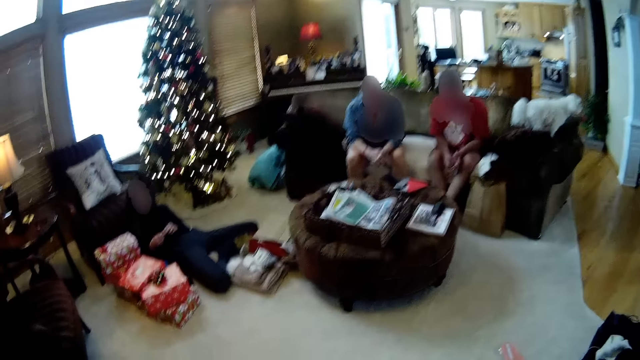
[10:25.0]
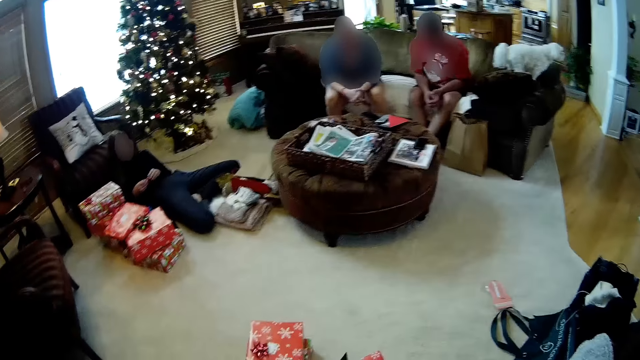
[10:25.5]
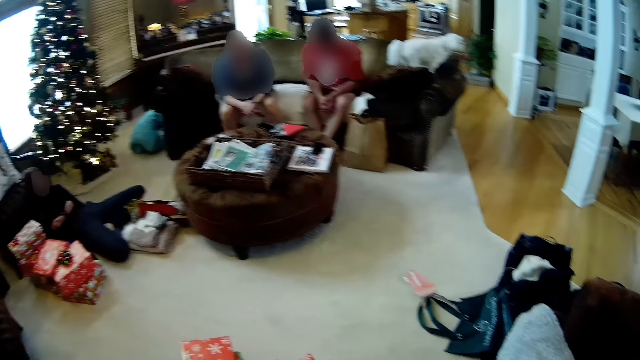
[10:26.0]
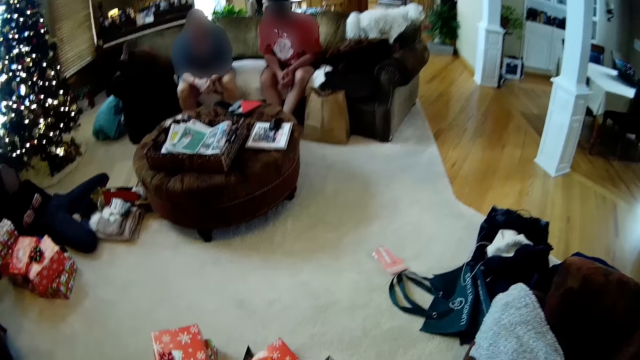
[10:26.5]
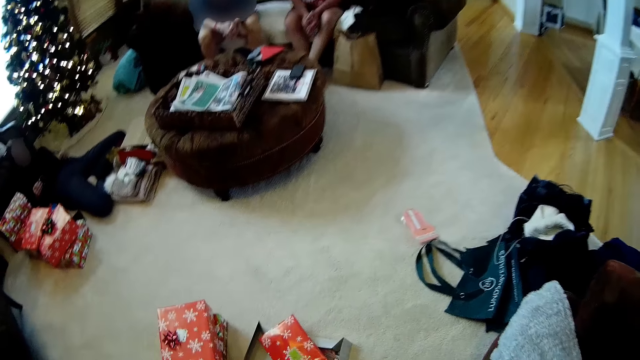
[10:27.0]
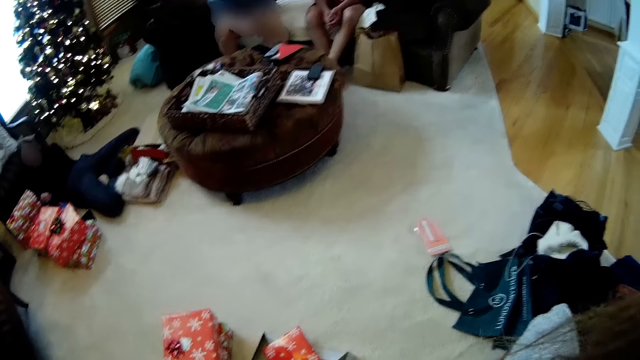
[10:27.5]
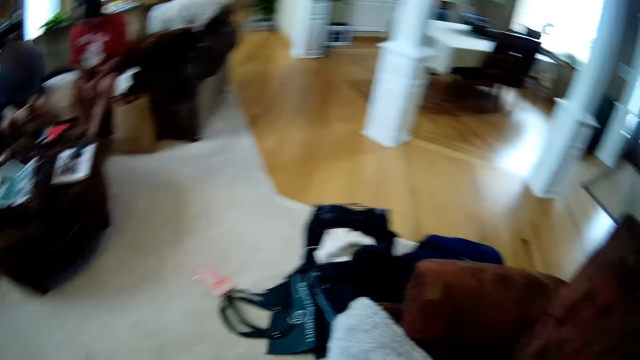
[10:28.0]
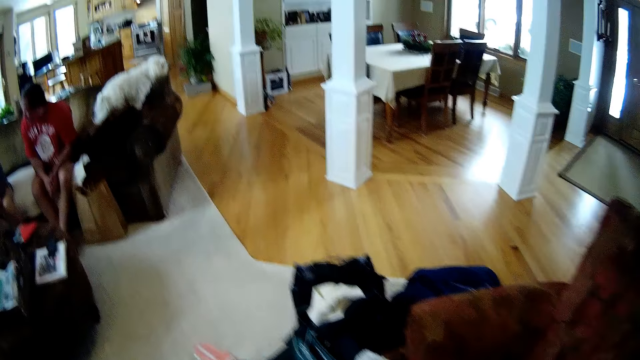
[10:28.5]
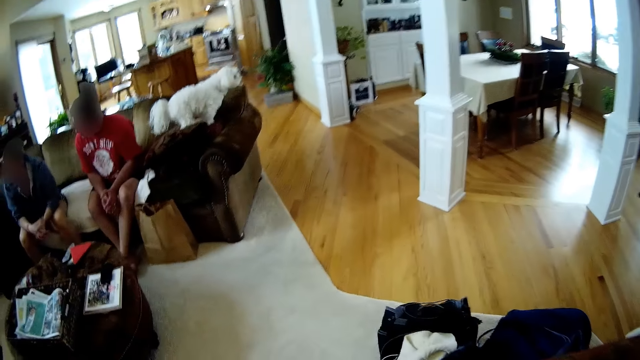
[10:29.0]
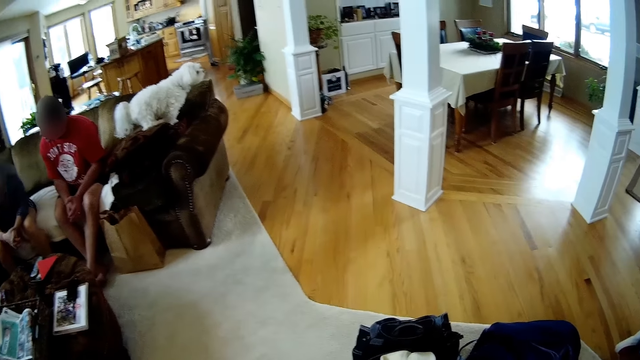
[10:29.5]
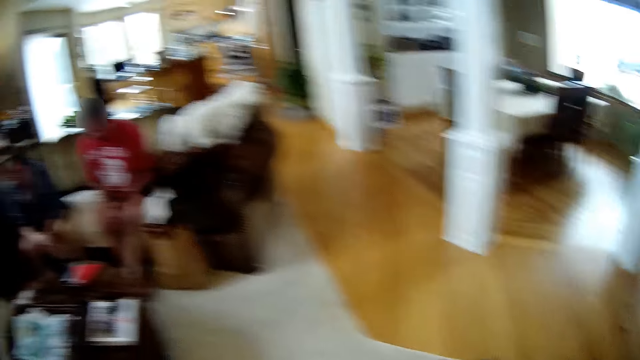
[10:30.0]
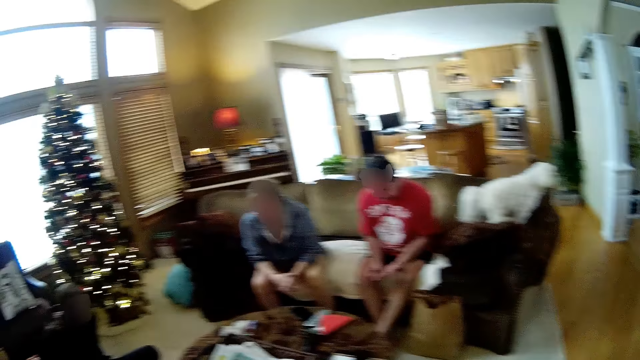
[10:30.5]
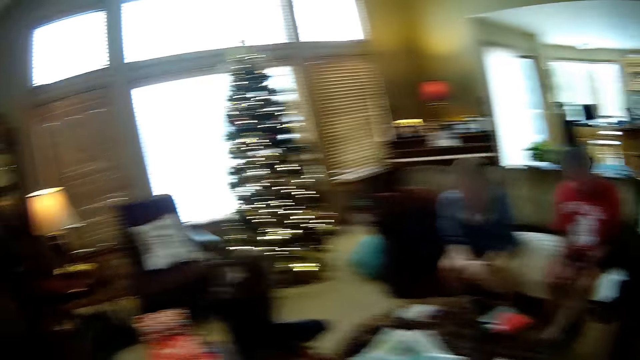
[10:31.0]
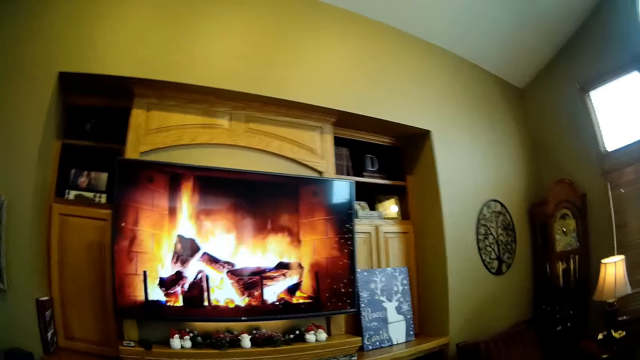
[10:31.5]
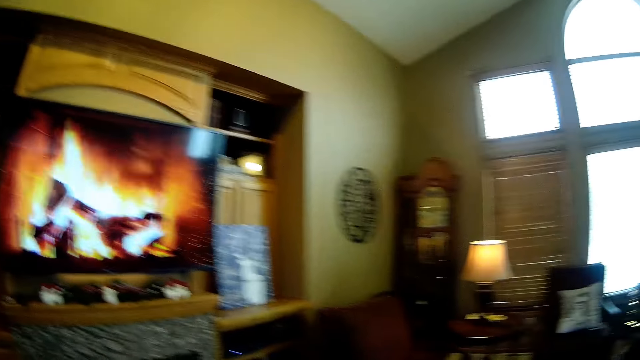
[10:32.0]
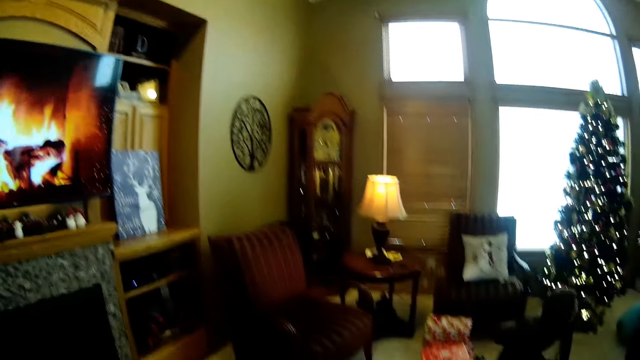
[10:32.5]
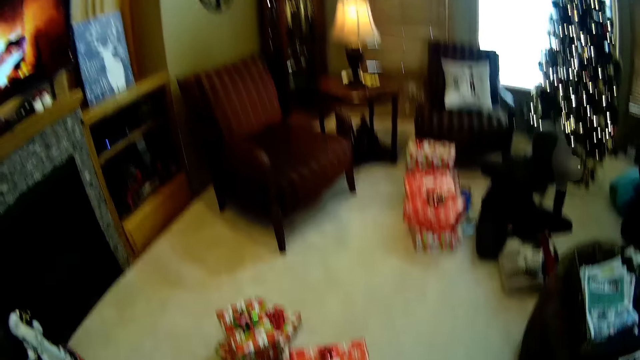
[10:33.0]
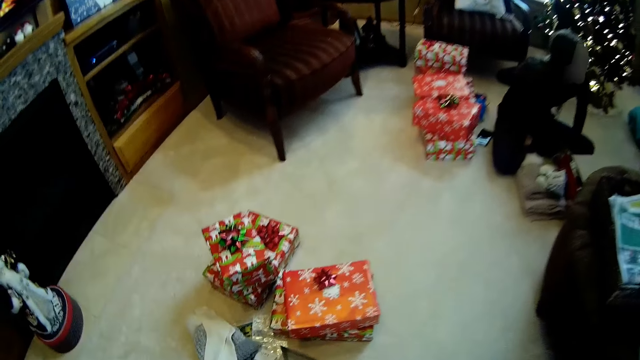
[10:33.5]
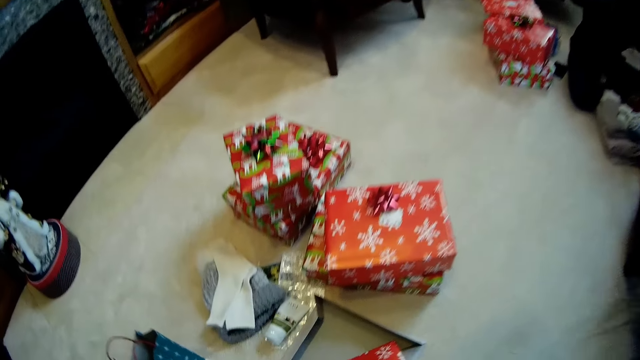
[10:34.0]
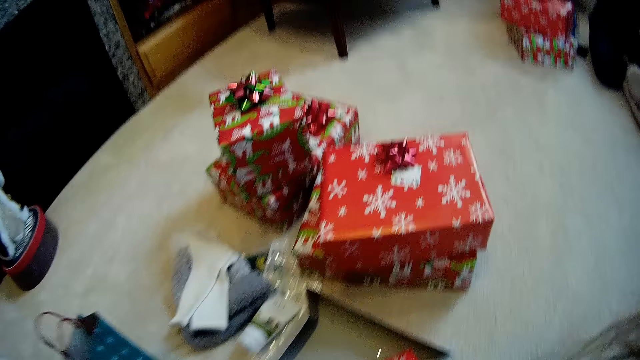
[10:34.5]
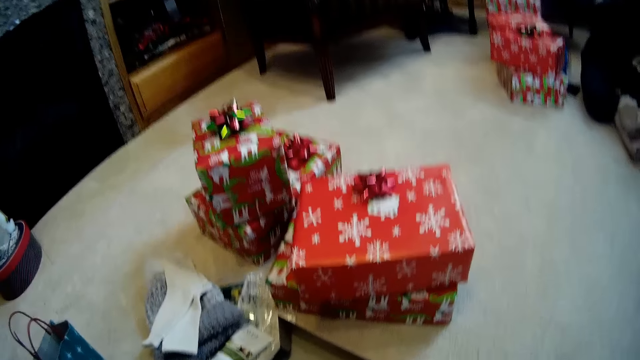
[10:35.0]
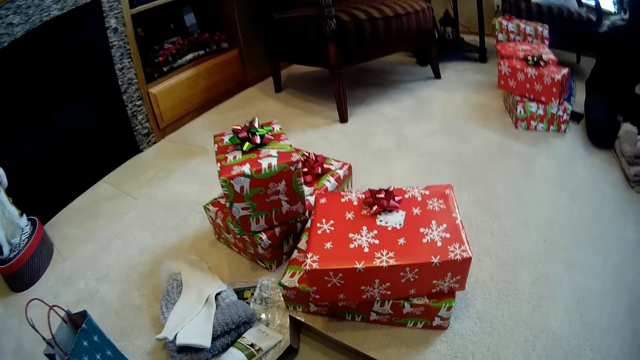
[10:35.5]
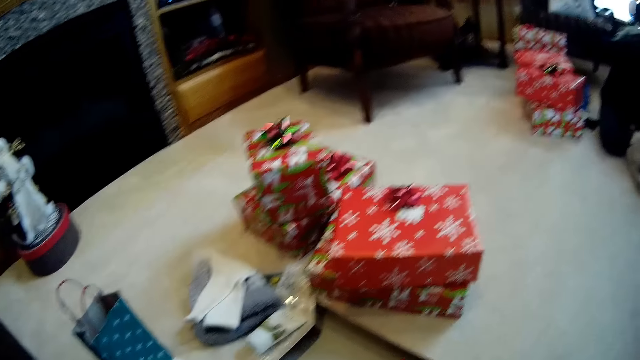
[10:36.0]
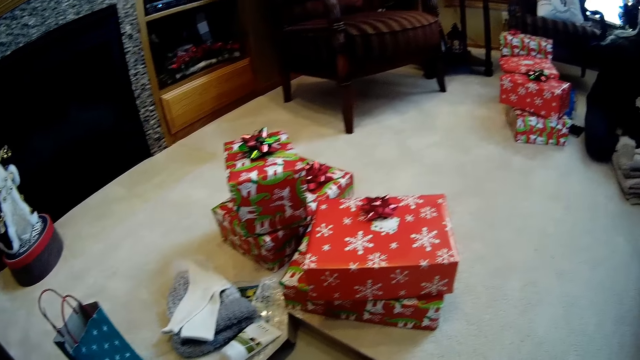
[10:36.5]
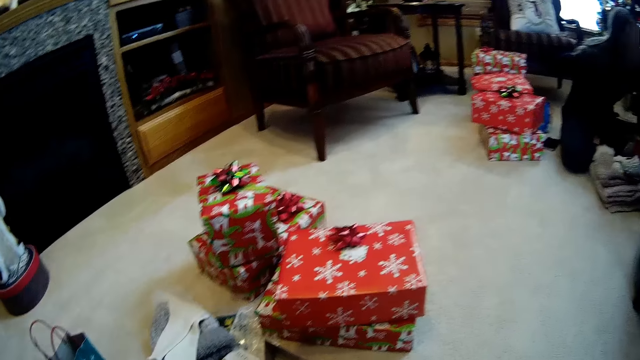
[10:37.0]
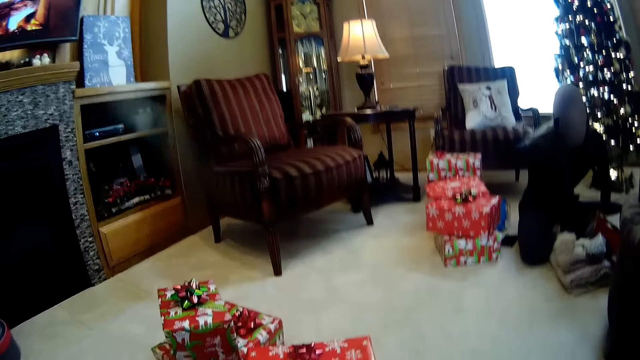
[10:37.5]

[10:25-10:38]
The camera wearer looks at a dog. They watch a television. They look at gift boxes.

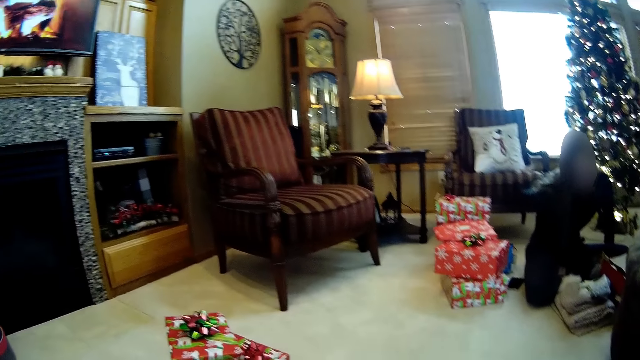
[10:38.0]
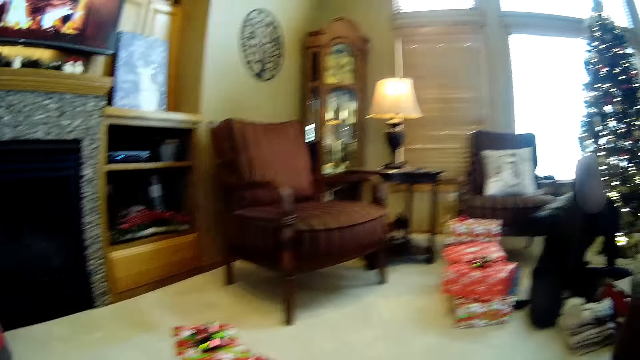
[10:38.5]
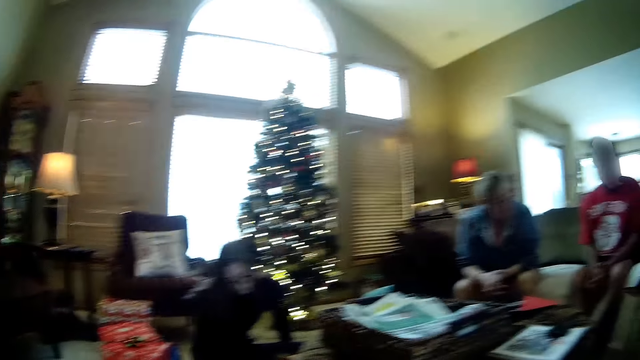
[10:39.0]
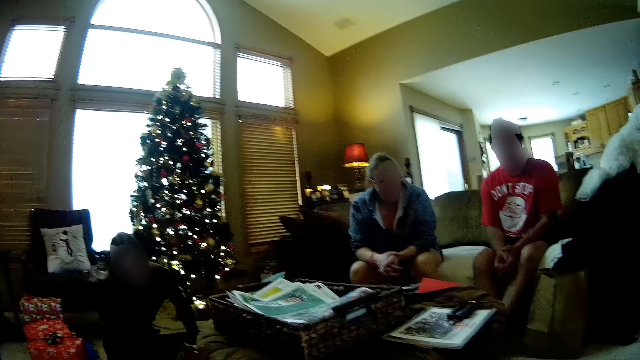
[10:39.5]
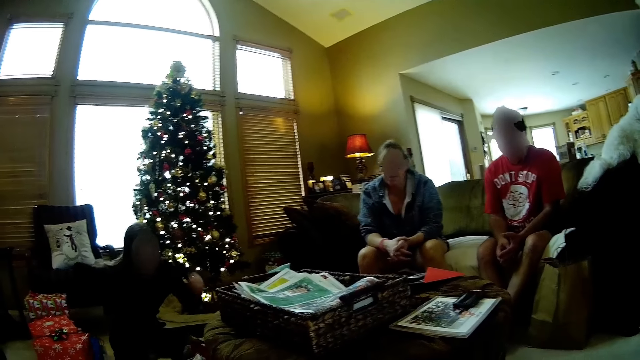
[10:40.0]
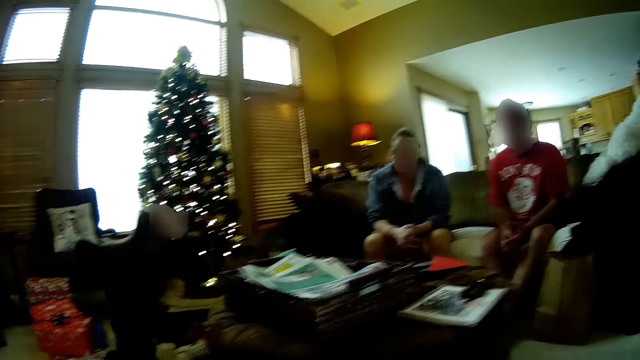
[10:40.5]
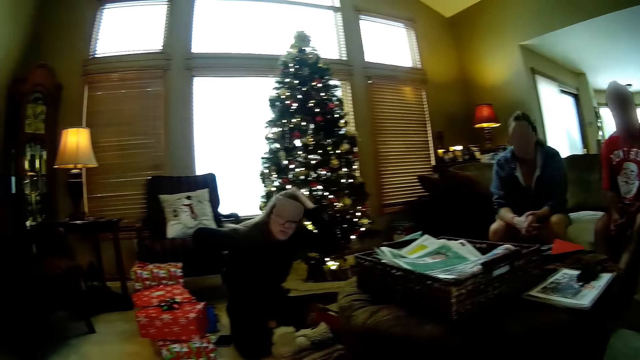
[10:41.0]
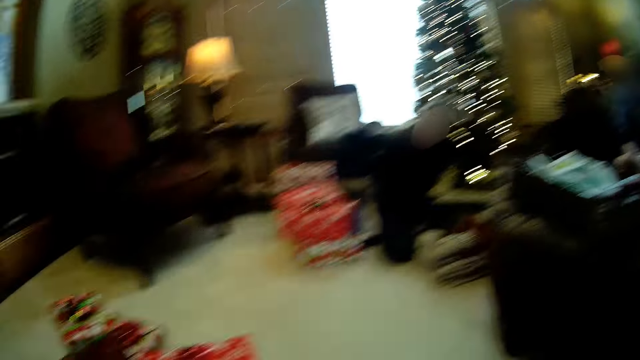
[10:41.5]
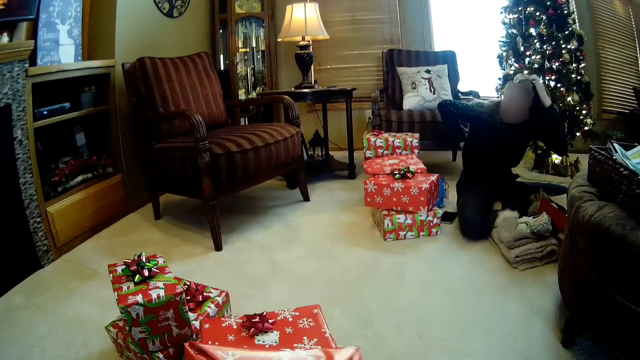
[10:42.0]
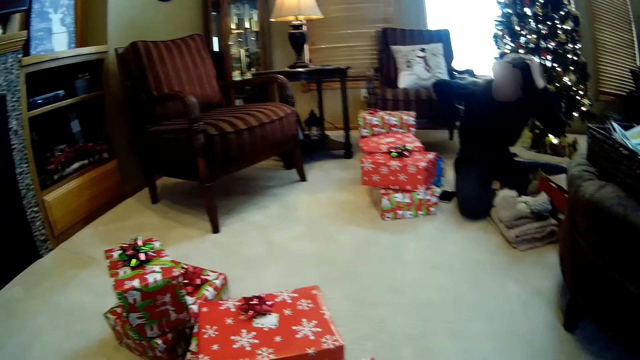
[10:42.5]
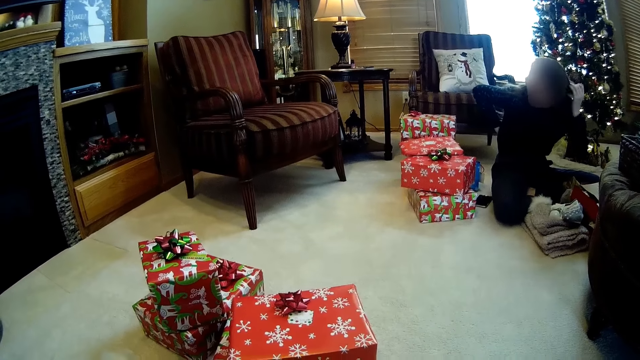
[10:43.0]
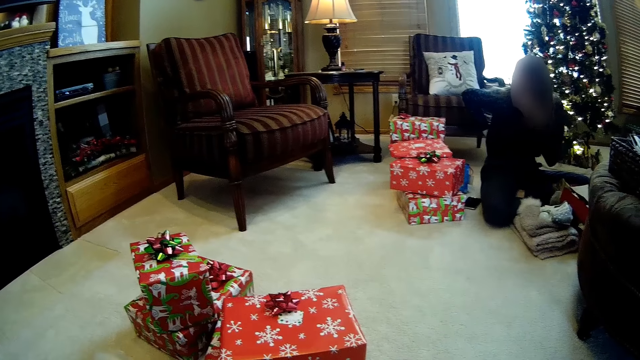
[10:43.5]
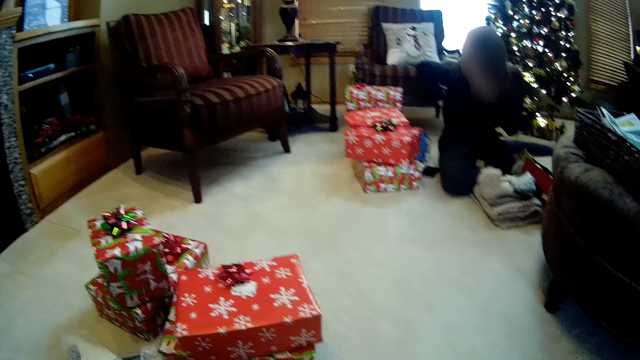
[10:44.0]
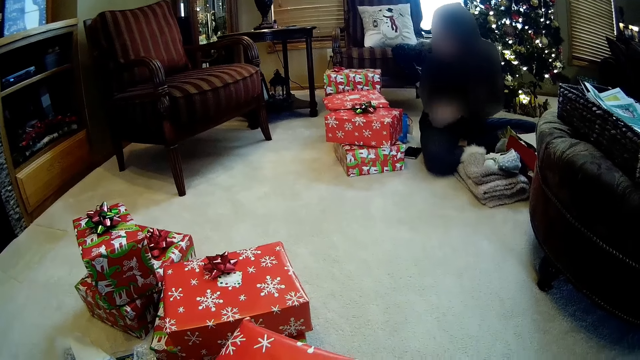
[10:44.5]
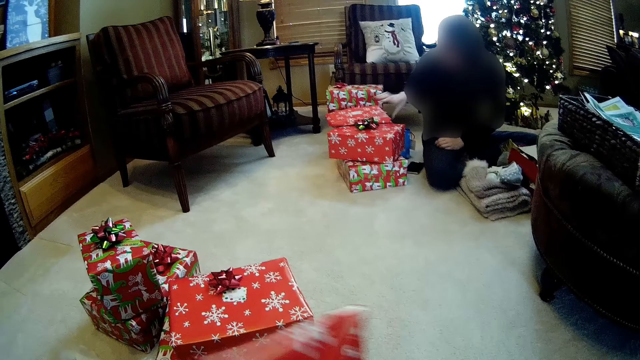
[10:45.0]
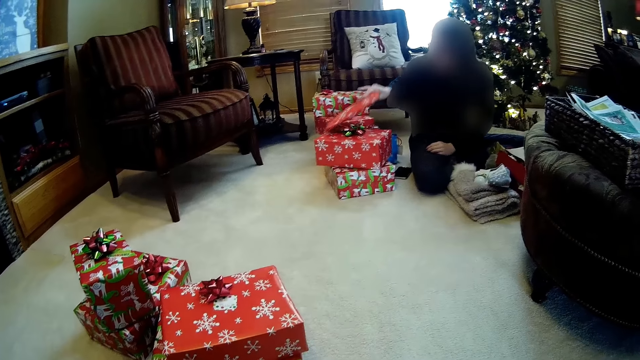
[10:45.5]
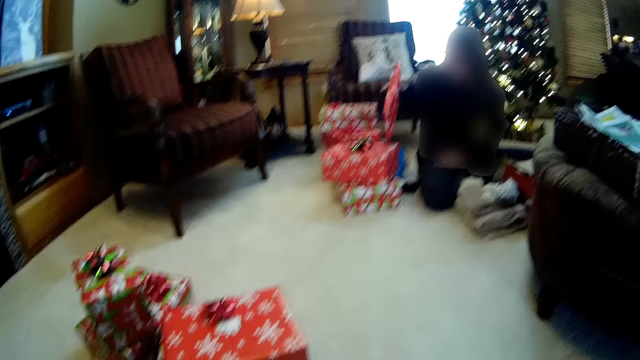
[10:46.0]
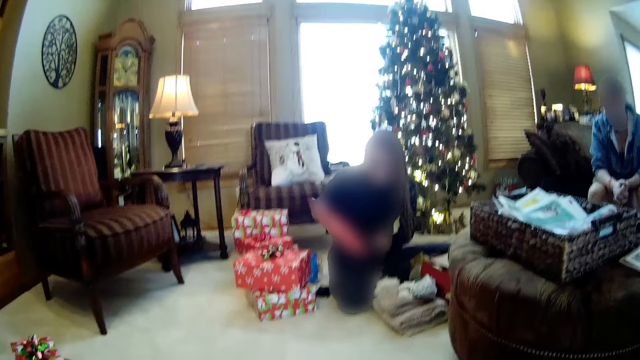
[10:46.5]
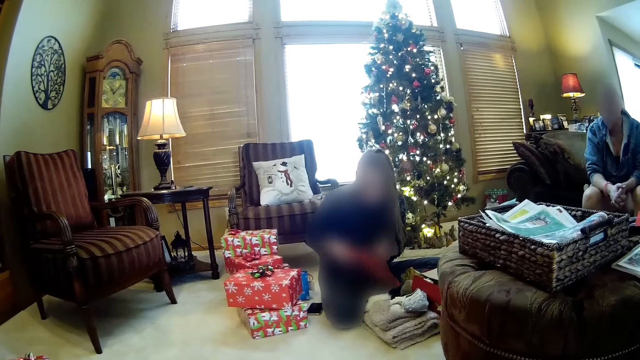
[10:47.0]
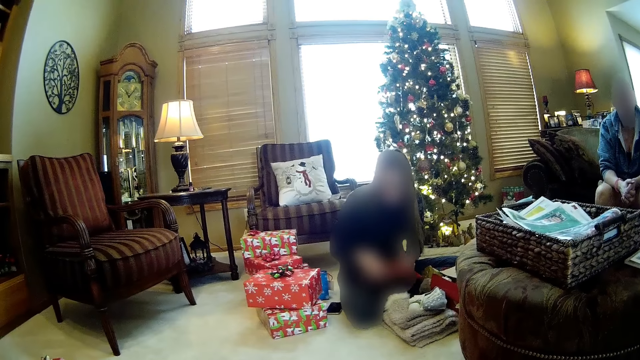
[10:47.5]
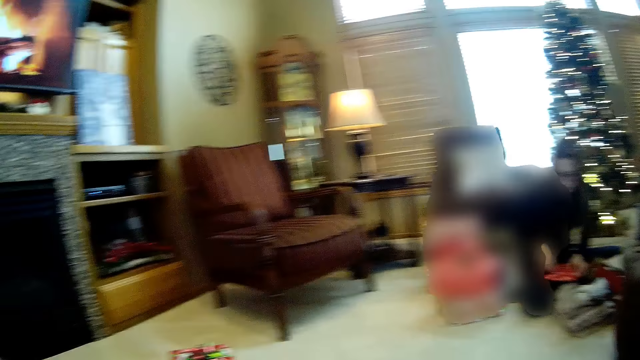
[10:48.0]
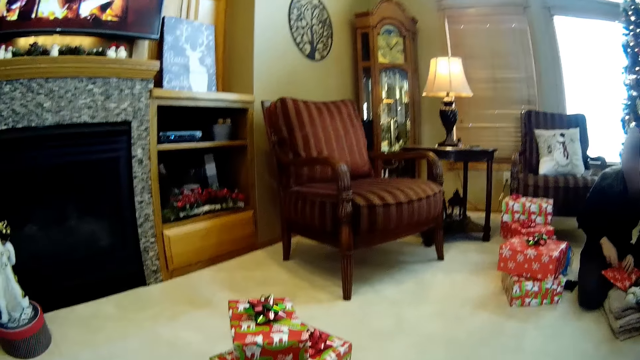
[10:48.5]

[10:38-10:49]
The camera wearer converses with a man and a woman. Another woman touches her head with her left hand. The camera wearer converses with the other woman. The other woman picks up a wrapped gift with her right hand and opens the wrapped gift with her hands.
